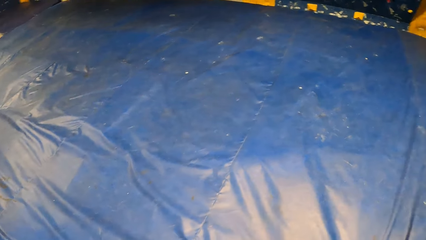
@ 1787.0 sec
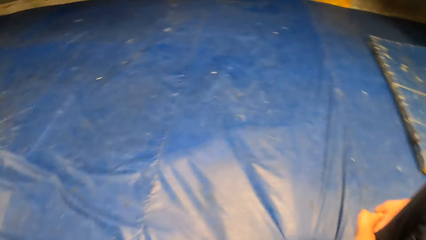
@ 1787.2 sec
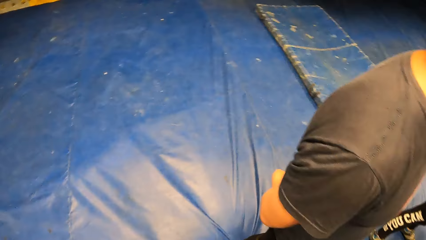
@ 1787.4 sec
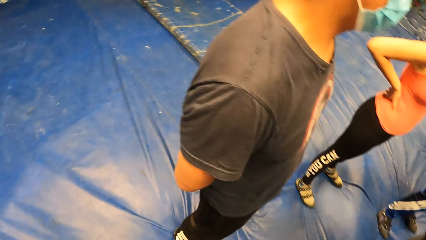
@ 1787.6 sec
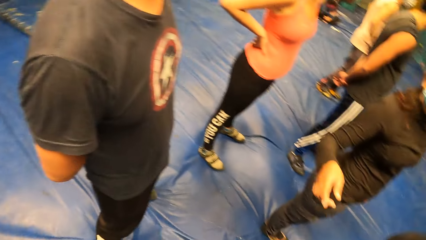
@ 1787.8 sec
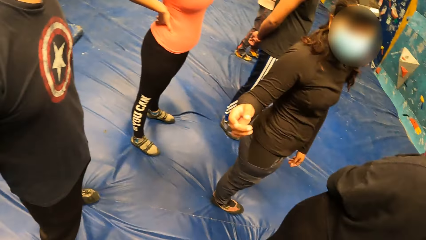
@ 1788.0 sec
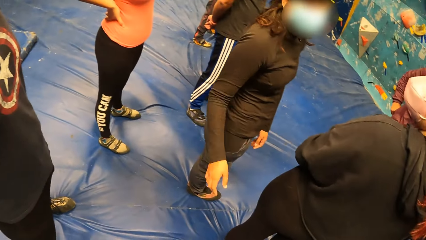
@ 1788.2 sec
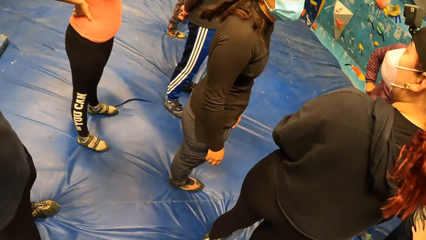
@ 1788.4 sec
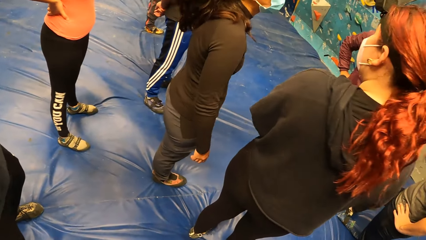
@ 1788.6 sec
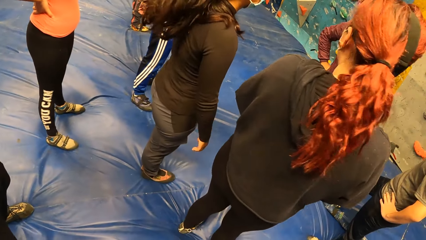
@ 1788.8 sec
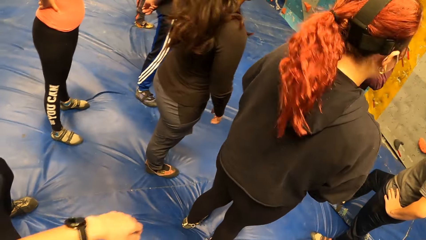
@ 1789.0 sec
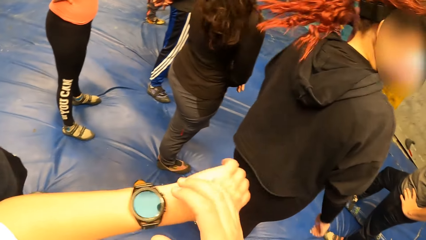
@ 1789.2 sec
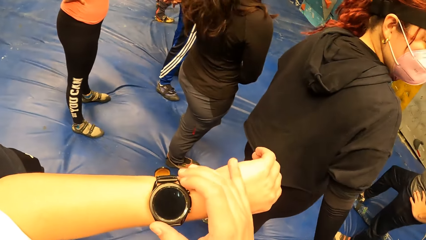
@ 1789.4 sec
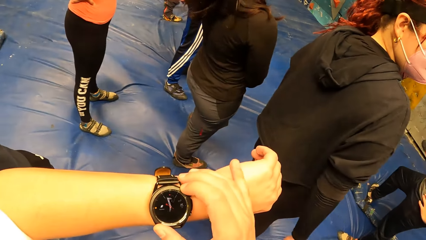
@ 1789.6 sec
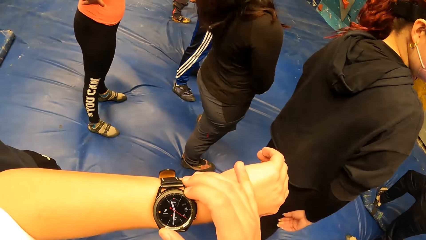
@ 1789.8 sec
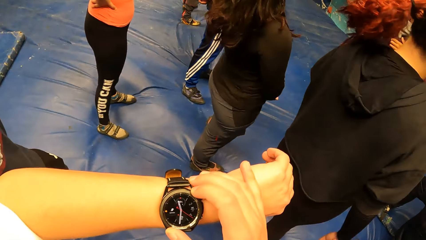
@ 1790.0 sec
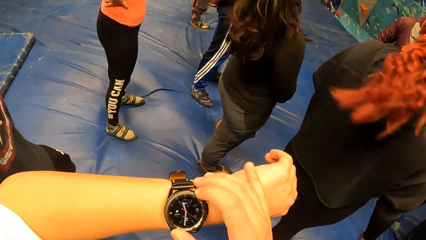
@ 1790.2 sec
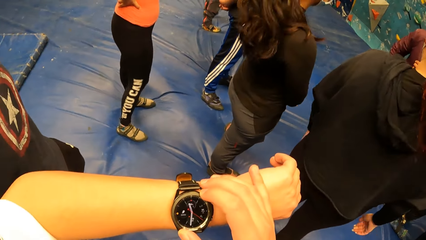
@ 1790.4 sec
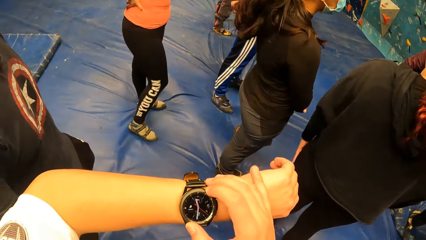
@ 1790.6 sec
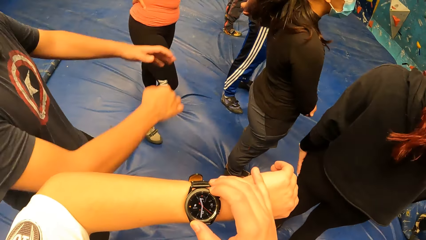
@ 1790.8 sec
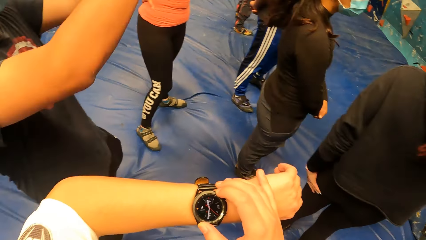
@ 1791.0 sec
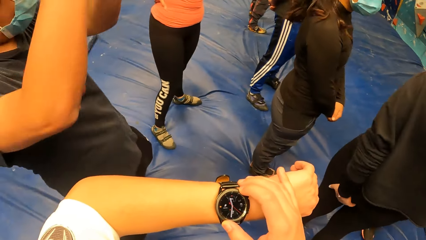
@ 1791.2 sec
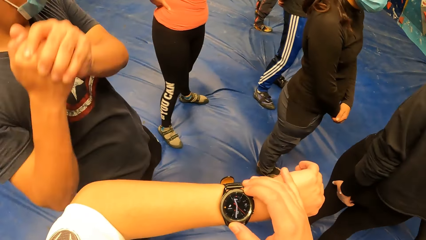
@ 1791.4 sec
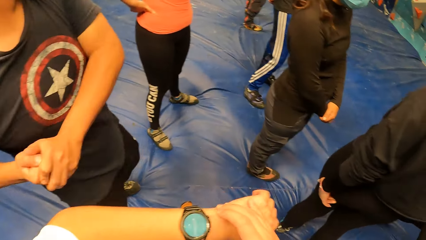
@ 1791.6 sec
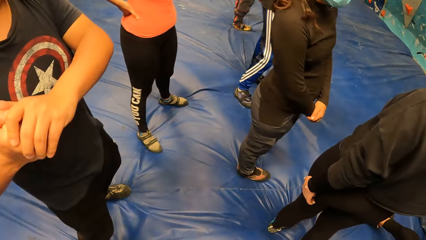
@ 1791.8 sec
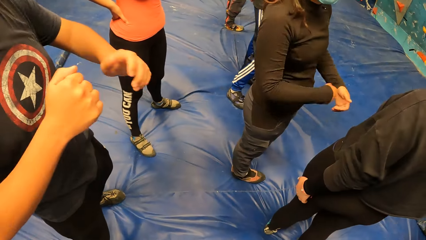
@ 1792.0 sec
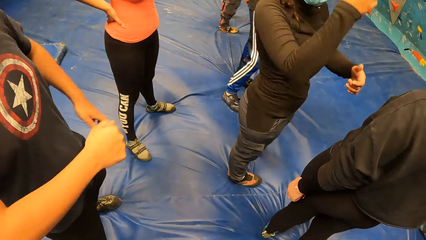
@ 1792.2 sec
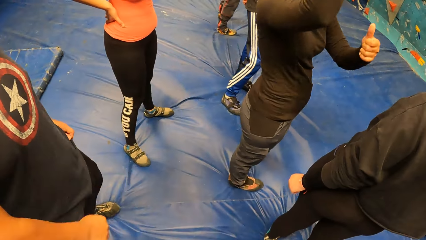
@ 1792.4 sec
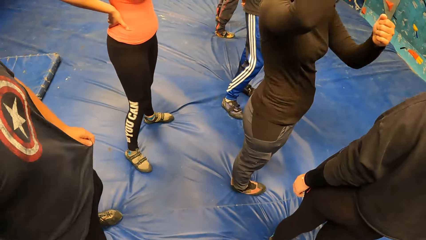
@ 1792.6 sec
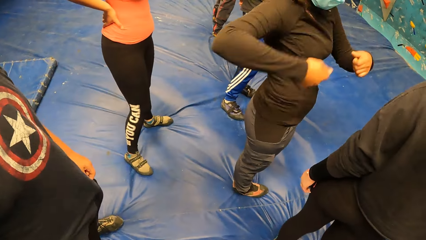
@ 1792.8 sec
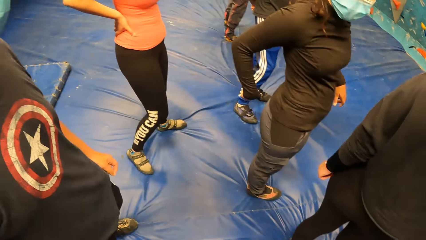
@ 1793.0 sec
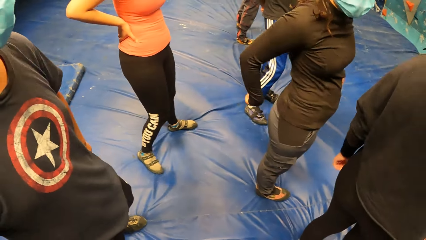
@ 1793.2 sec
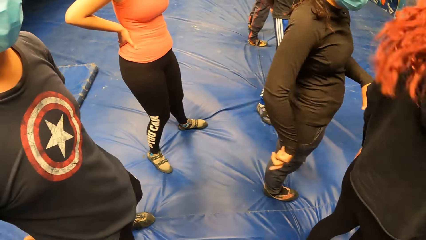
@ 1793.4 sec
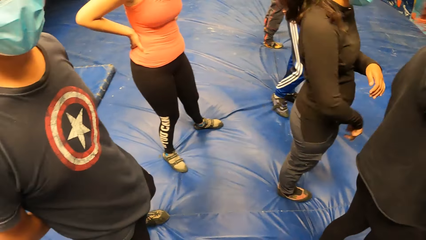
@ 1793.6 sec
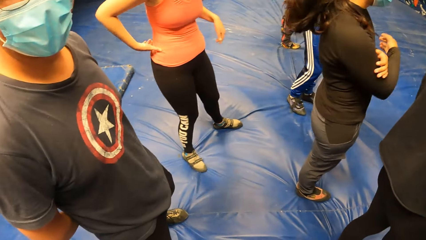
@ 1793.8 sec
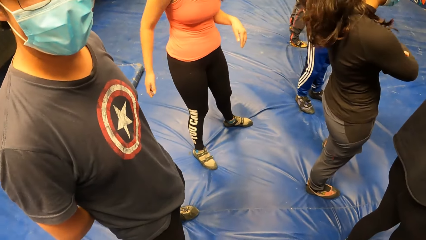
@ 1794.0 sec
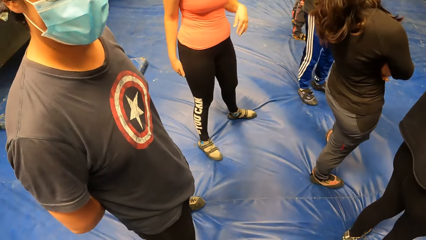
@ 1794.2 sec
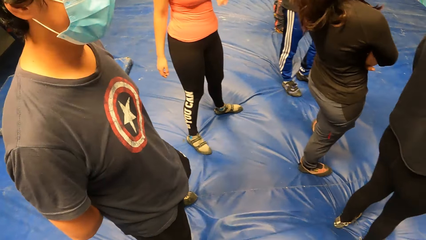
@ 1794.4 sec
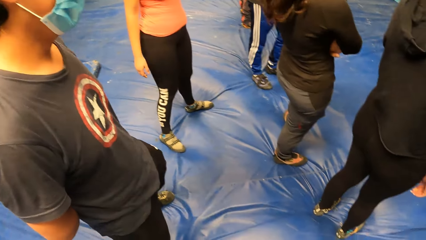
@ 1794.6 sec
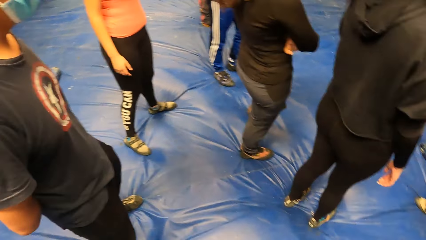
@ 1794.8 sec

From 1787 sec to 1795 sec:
The camera wearer operates a watch on his left hand with his right hand.

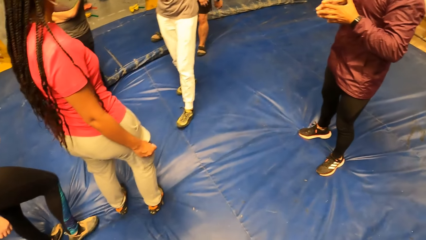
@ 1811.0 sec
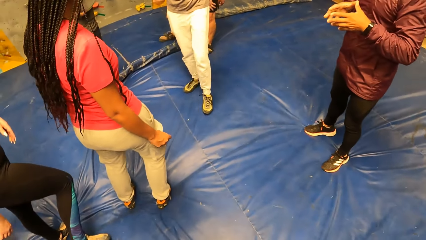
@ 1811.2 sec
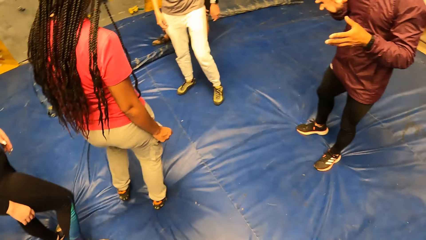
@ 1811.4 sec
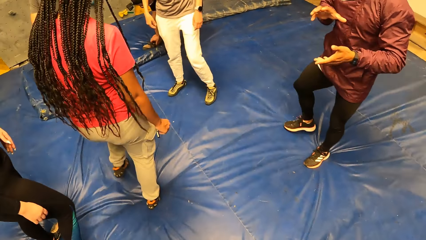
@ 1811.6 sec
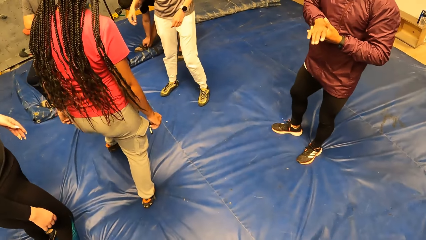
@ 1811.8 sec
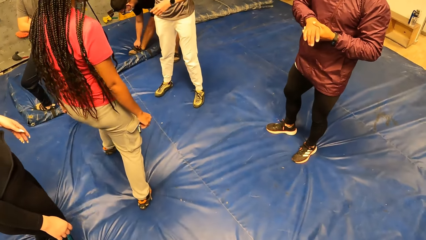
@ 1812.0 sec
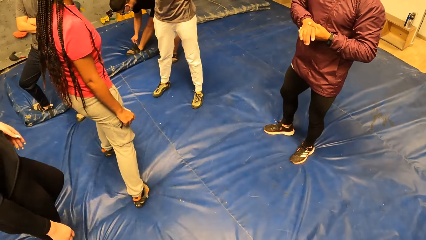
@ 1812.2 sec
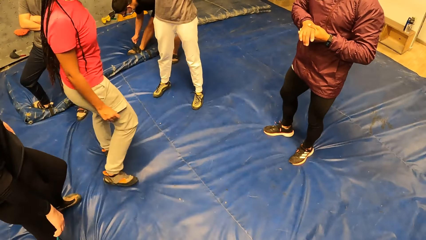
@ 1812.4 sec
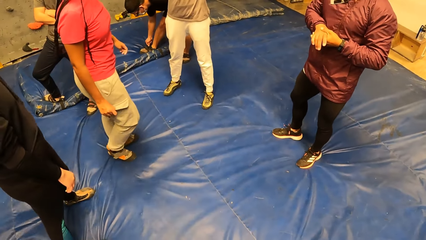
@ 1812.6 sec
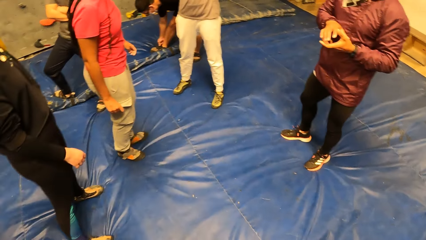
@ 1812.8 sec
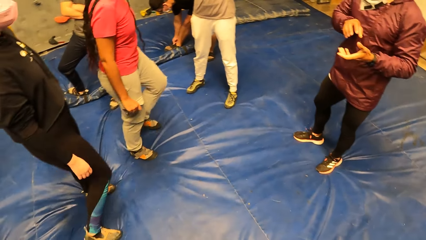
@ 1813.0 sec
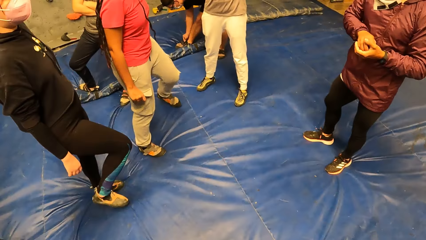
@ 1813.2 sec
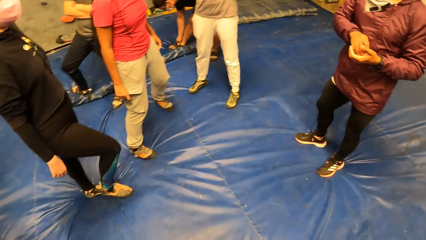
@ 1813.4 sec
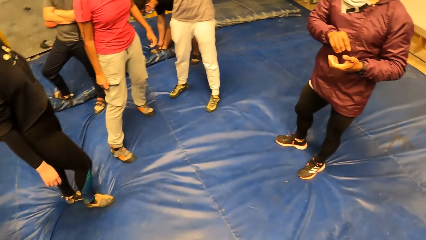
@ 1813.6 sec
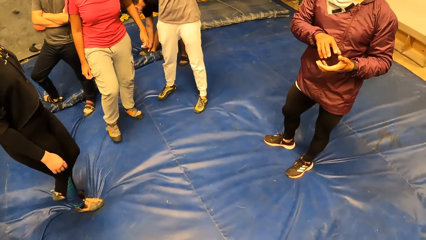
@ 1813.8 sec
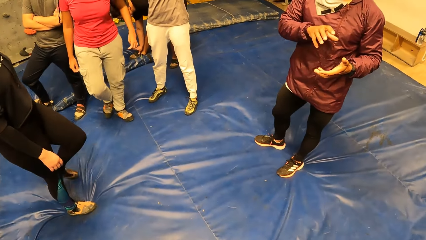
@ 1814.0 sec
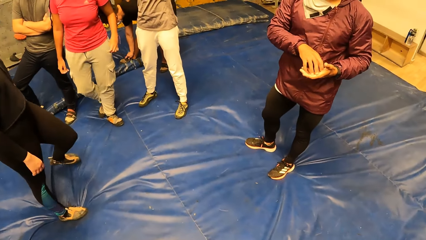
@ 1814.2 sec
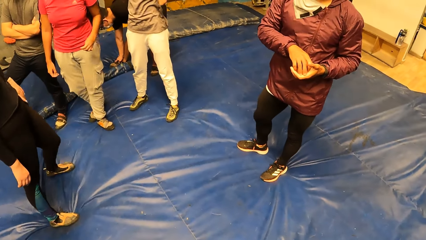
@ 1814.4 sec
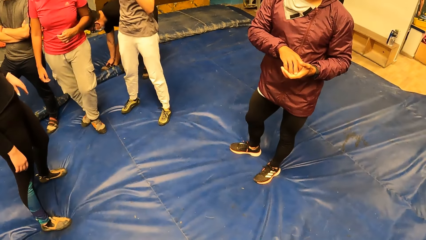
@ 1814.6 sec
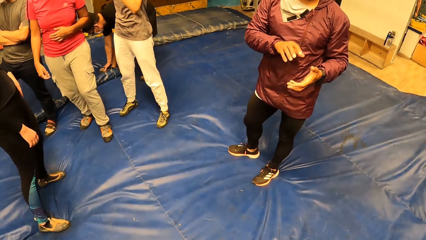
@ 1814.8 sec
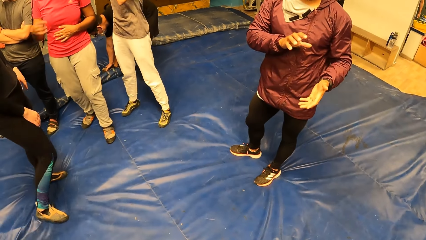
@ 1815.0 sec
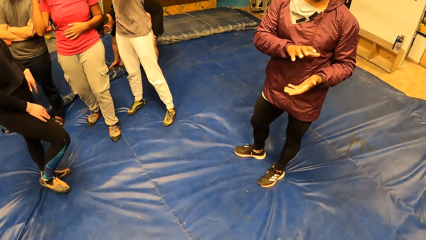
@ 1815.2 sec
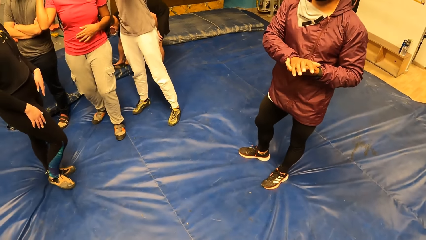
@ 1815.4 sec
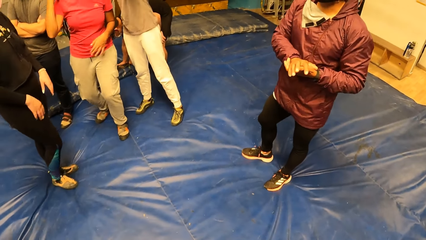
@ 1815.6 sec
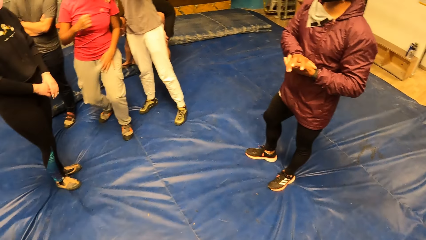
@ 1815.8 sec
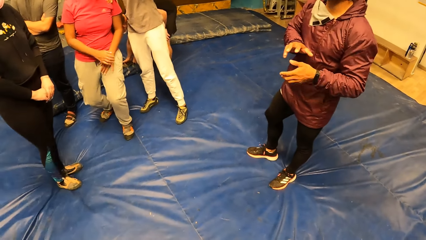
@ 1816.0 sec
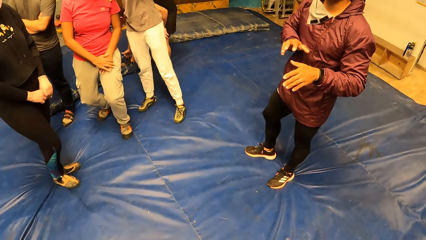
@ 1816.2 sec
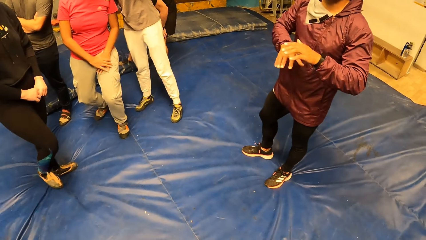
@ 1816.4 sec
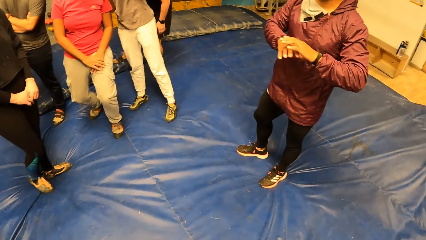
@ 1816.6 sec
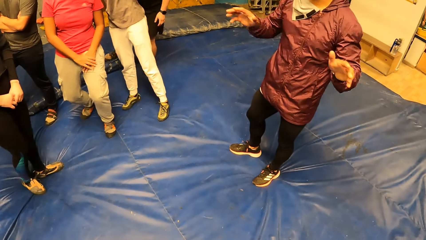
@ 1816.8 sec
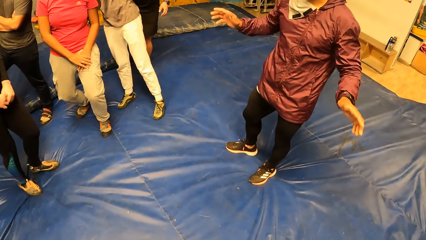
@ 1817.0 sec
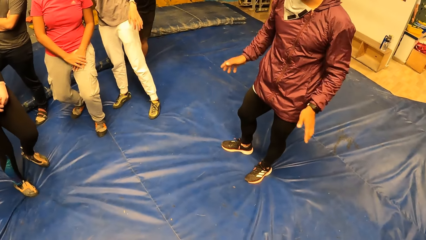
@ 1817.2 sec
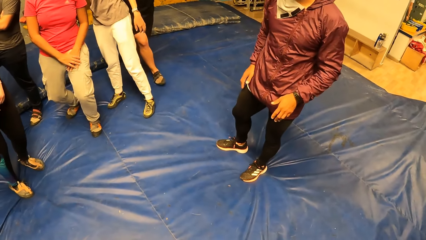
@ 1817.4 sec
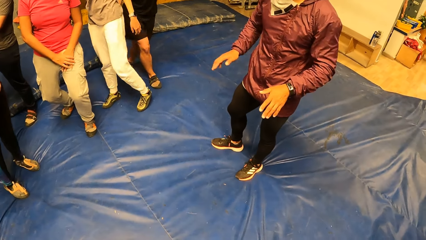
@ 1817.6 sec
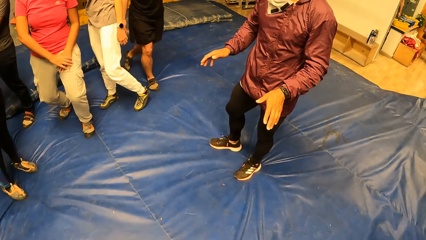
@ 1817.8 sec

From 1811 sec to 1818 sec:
A man gestures to another man.
